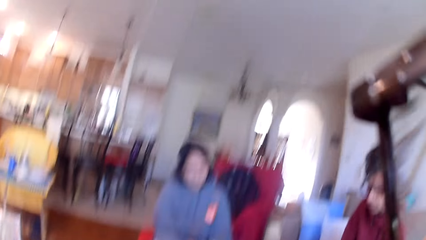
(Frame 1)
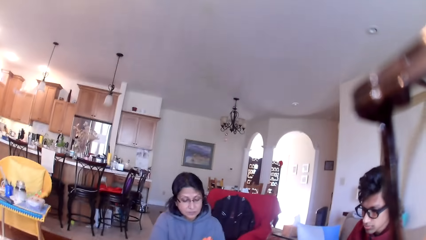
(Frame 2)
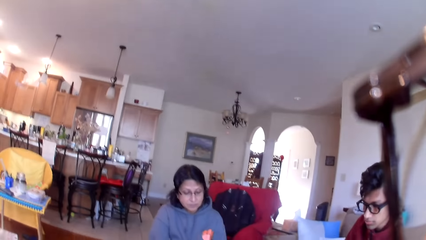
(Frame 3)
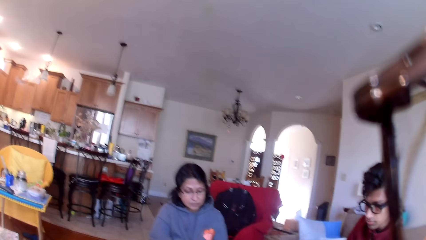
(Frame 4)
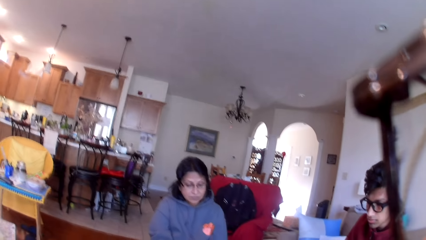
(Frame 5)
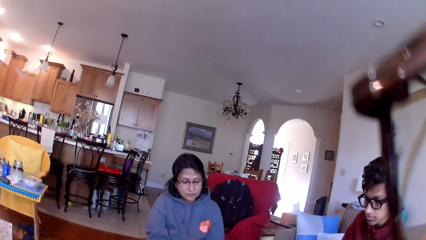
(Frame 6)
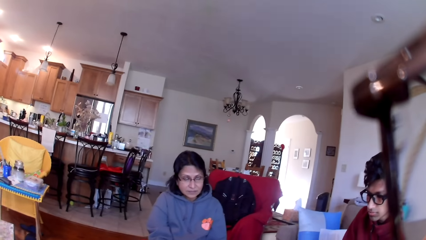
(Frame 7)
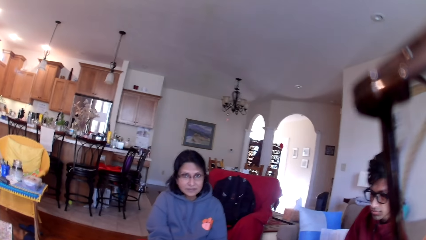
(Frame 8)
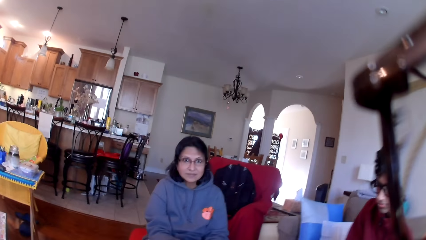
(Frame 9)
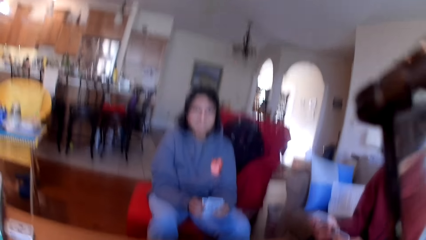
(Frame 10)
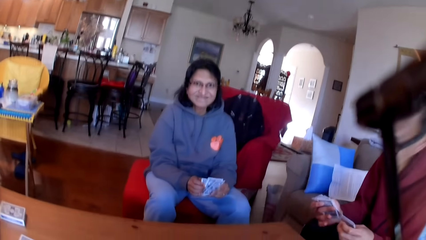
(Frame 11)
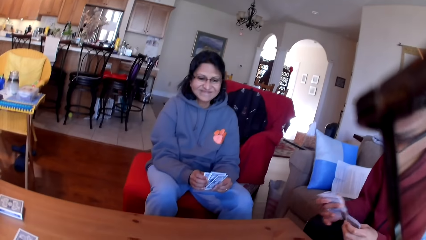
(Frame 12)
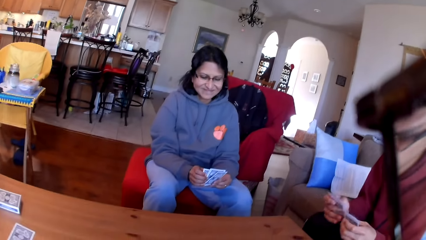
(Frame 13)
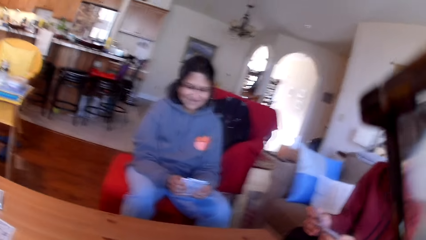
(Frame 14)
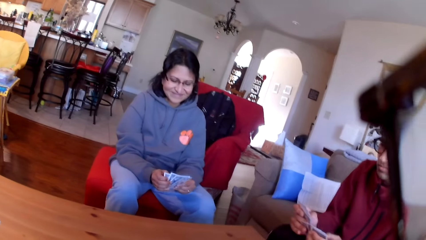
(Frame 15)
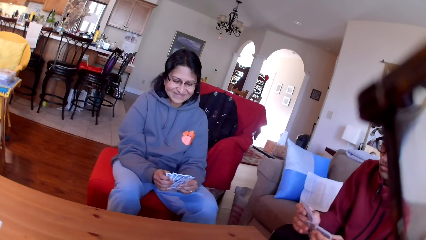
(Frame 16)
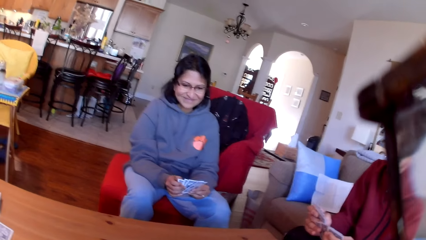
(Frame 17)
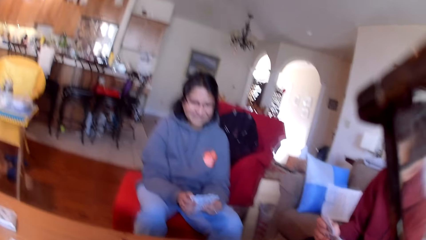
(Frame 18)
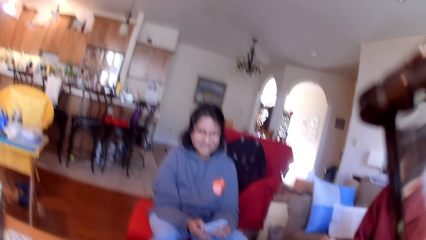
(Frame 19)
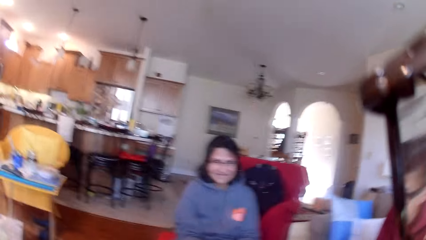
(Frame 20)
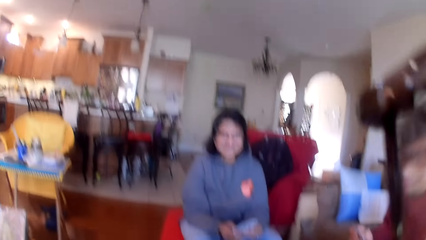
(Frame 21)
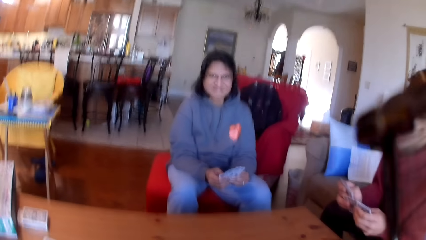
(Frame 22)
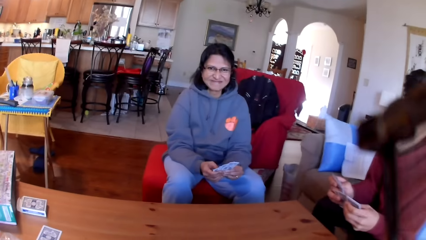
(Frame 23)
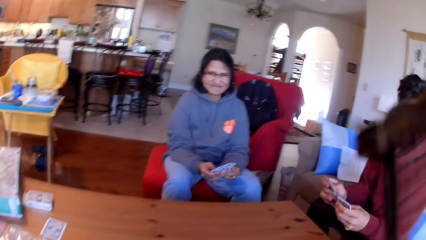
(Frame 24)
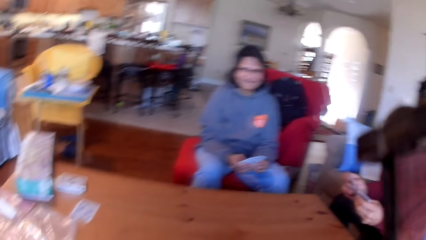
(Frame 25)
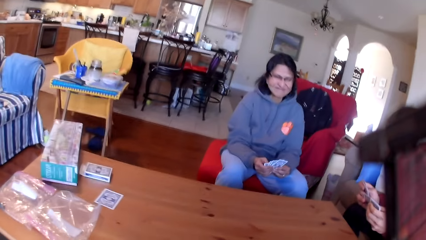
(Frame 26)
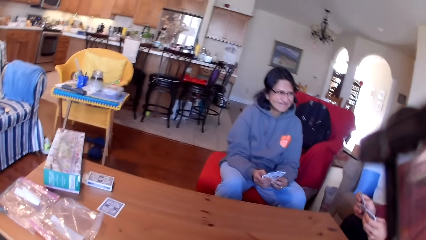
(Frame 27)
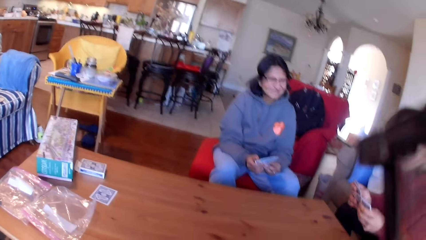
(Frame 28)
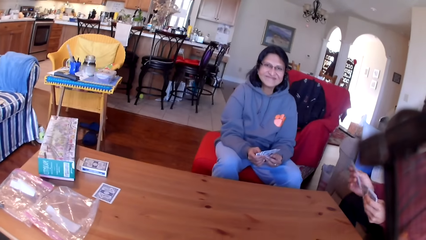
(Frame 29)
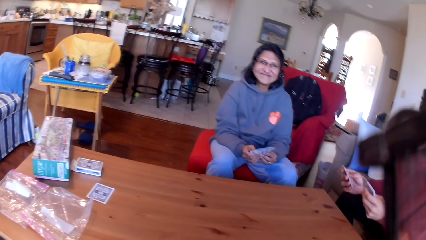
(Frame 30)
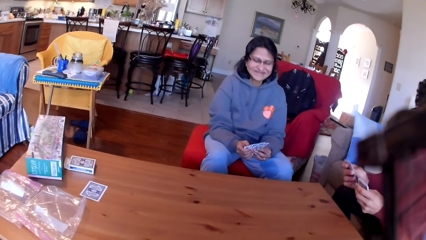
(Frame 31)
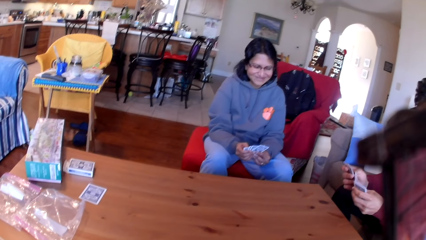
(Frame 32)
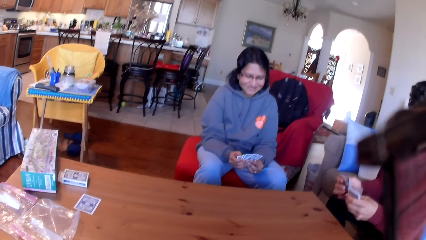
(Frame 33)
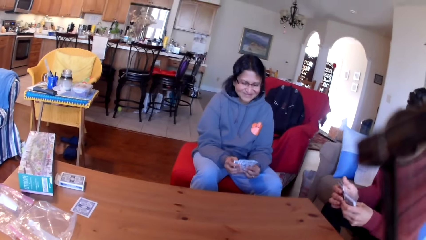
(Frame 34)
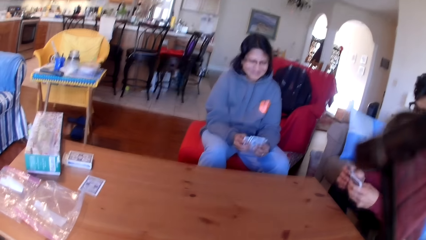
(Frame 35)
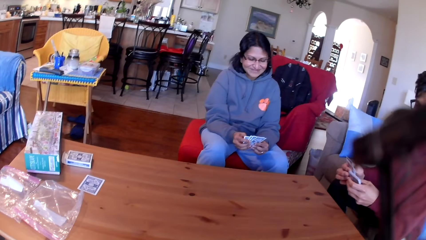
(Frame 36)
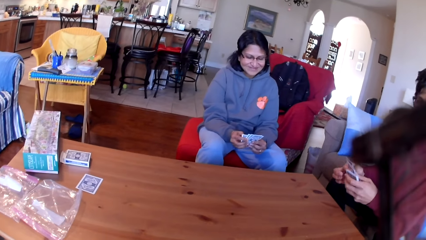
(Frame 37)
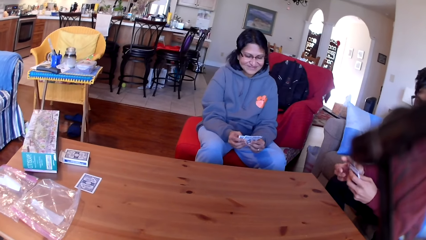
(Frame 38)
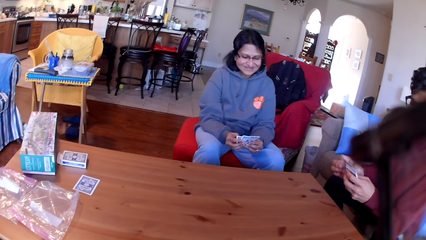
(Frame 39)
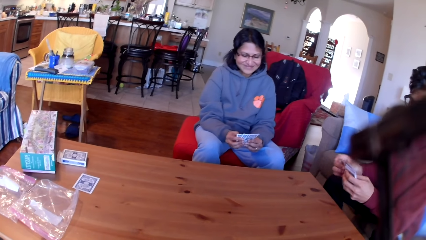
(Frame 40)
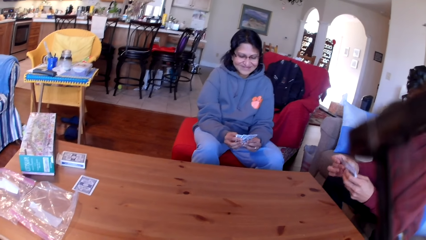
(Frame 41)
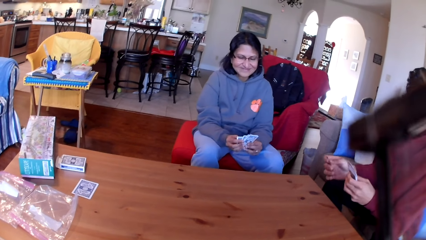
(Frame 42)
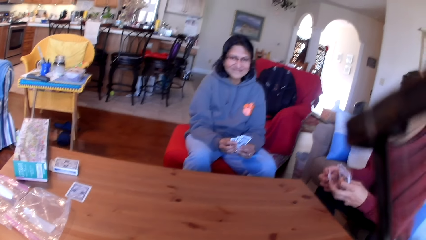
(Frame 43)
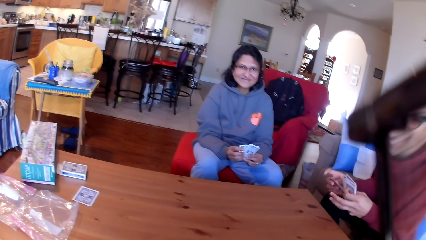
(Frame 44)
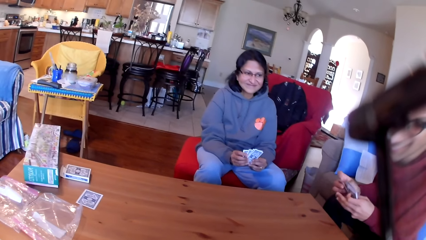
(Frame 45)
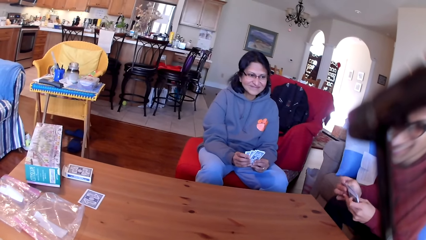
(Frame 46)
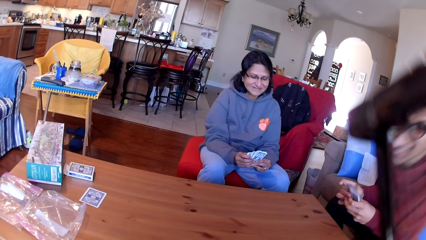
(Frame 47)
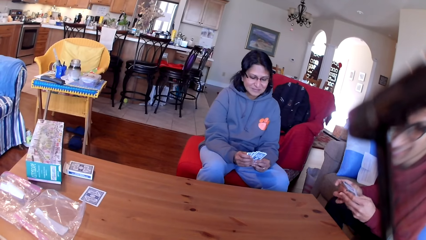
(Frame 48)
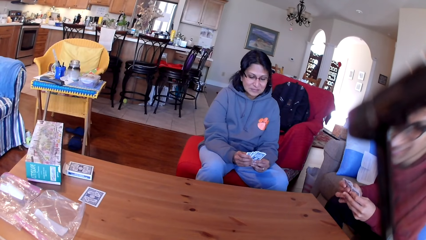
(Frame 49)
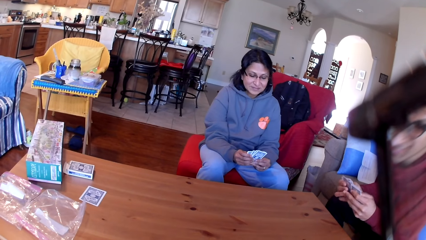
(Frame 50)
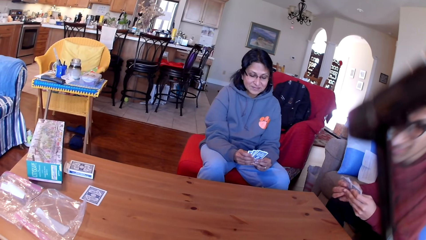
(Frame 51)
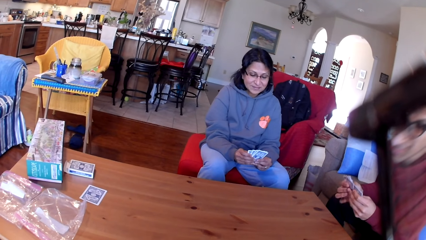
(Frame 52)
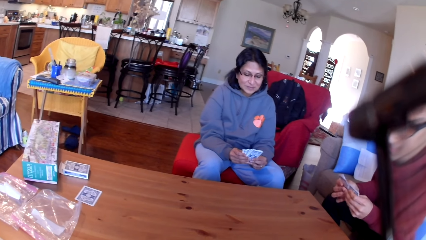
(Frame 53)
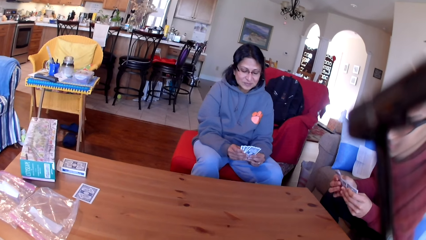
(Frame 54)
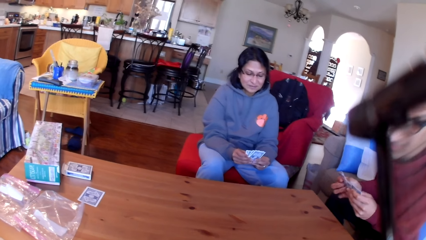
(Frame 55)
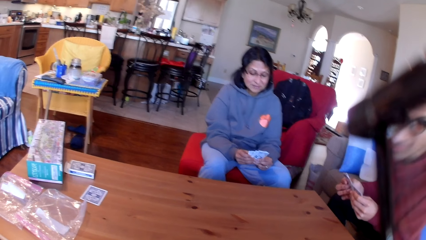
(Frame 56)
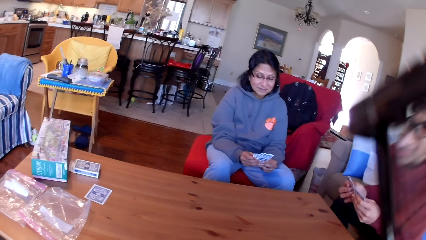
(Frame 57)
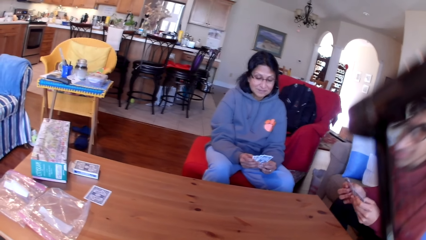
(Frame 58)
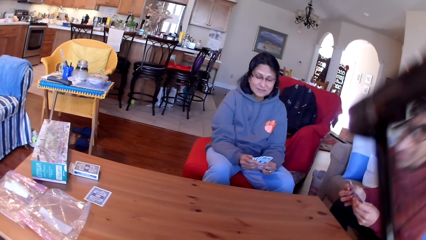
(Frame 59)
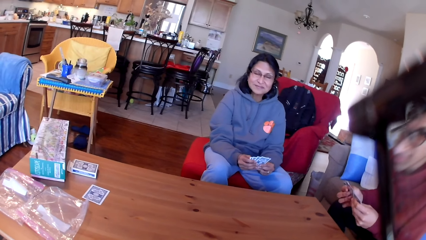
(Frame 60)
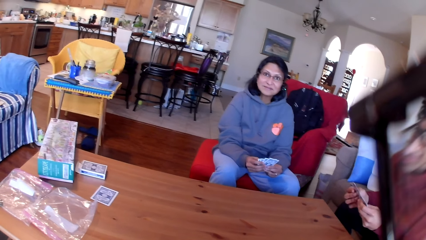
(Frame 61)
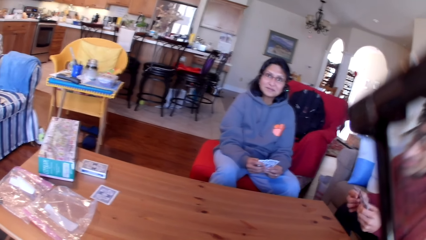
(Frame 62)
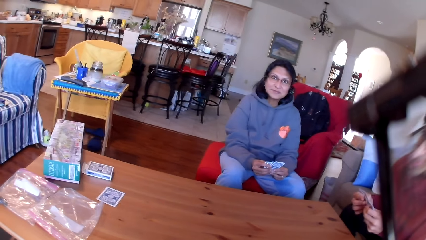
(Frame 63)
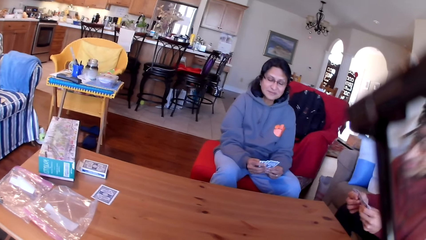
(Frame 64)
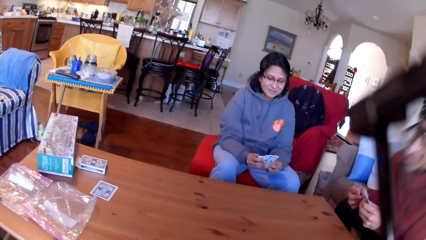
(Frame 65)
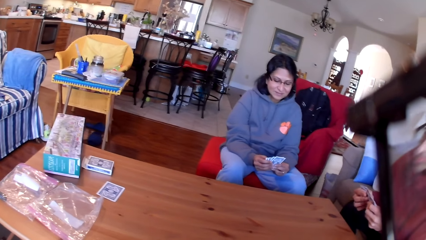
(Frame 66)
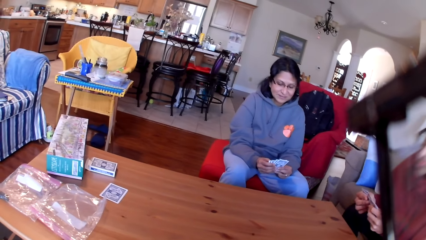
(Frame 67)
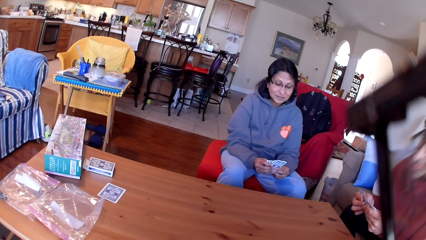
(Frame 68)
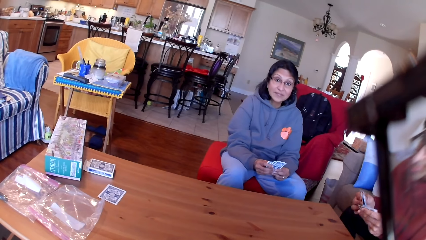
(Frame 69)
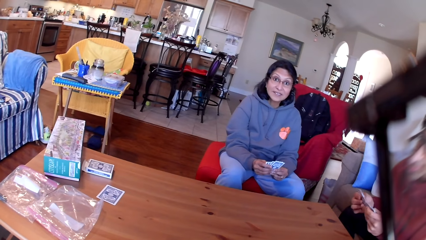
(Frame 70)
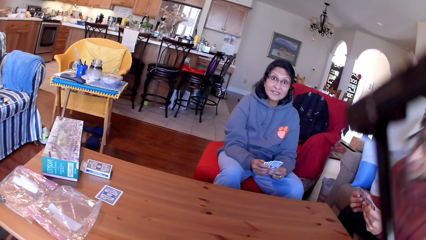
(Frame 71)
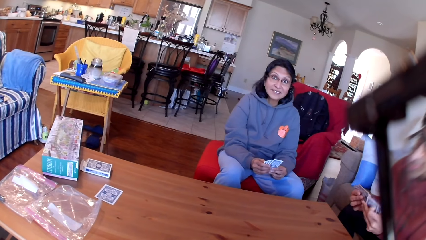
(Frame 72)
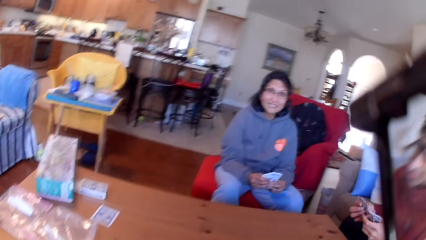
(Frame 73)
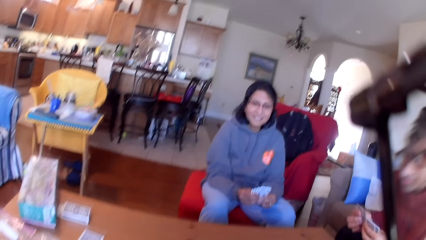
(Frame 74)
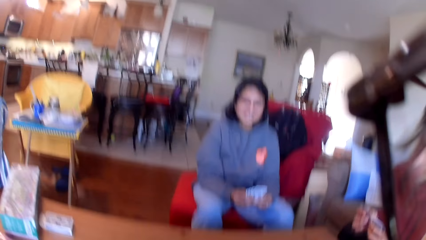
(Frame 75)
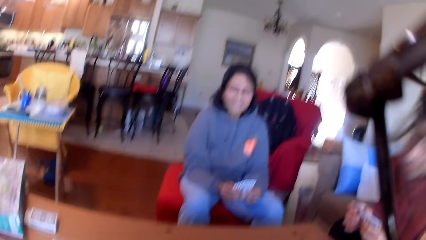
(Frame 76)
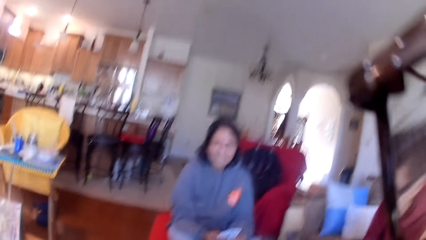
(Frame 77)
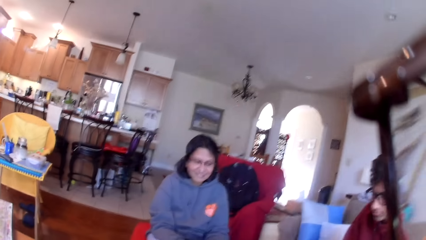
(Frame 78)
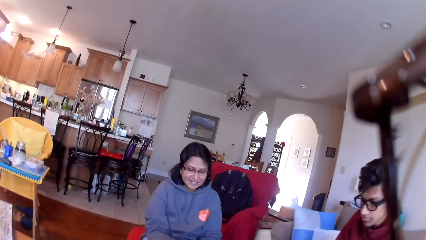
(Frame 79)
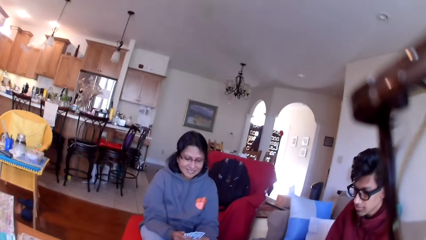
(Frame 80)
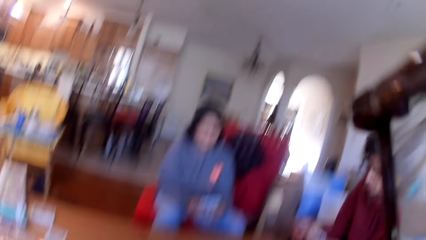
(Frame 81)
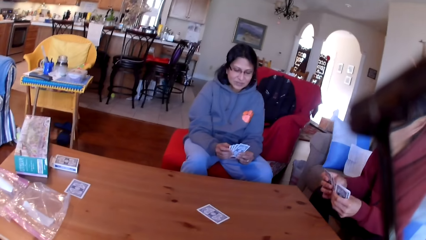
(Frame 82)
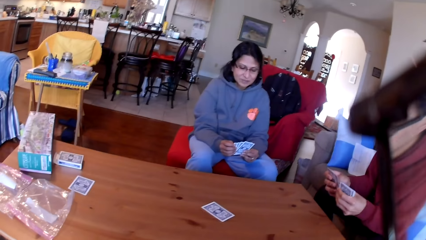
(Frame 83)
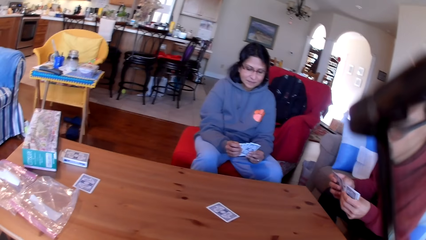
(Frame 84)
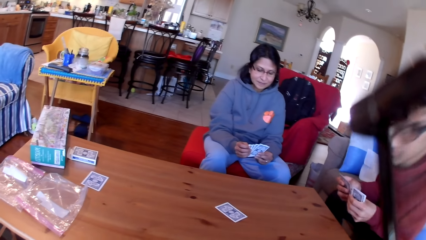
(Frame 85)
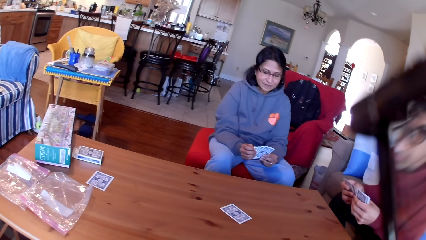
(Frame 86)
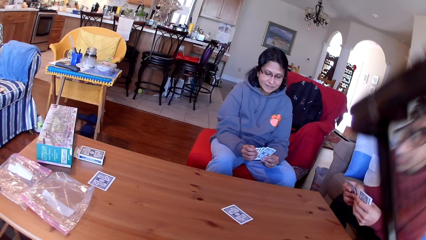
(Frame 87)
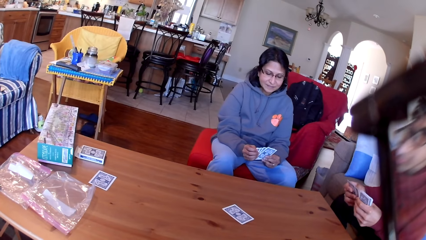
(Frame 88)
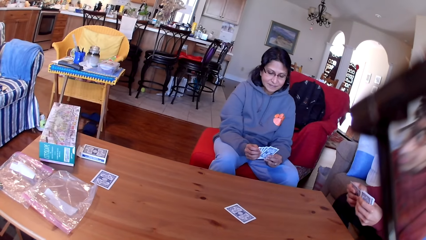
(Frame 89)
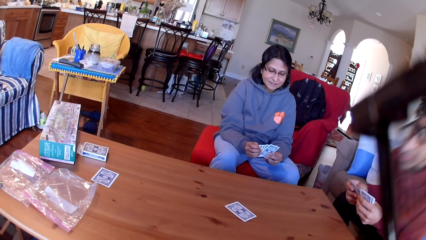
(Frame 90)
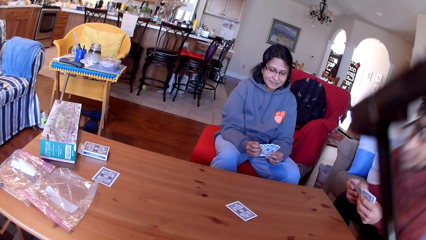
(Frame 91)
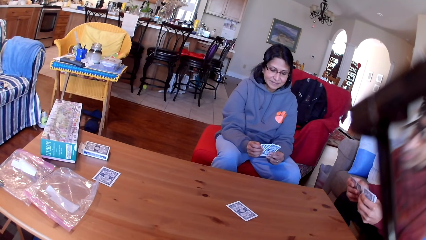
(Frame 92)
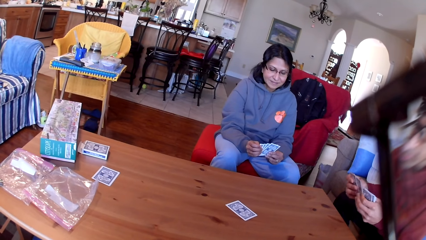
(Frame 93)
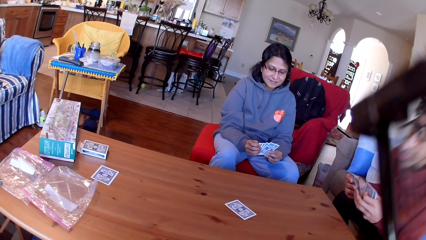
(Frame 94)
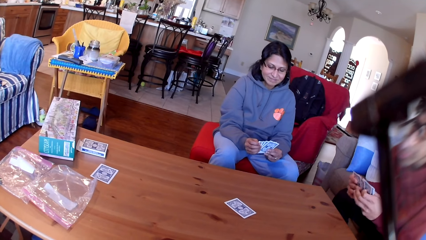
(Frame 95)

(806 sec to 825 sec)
The camera wearer picks up the cards from the table. They place a card from the table.
